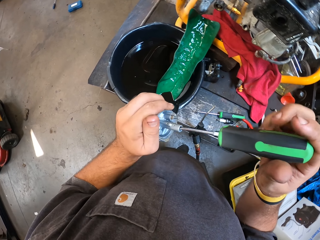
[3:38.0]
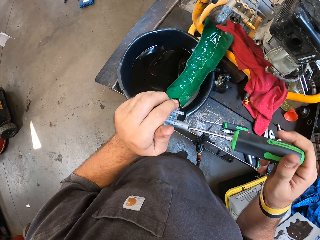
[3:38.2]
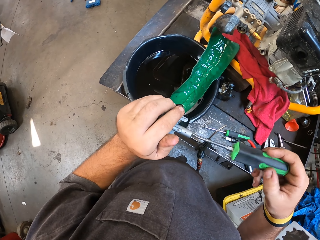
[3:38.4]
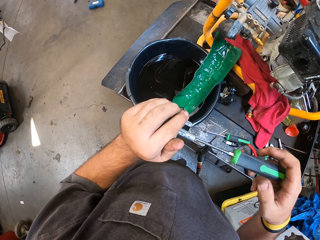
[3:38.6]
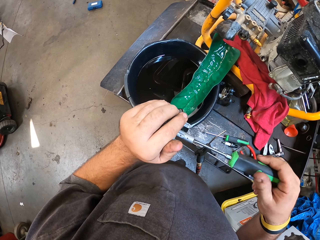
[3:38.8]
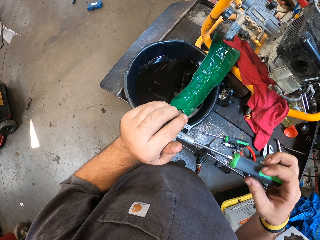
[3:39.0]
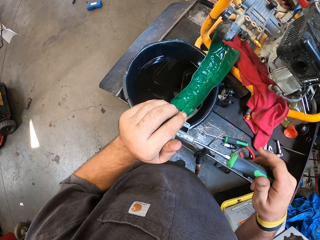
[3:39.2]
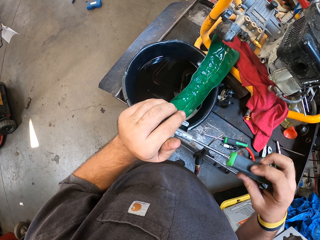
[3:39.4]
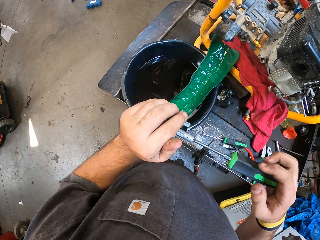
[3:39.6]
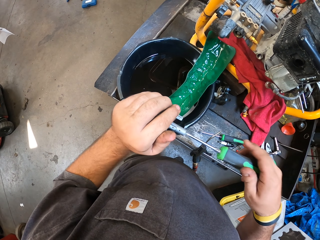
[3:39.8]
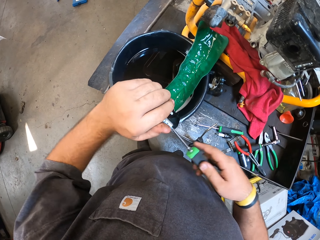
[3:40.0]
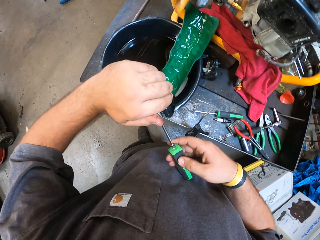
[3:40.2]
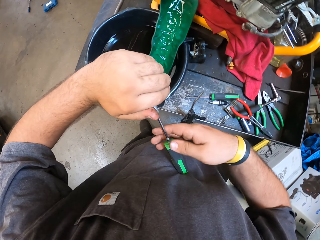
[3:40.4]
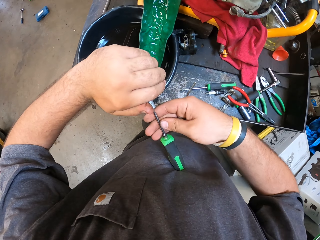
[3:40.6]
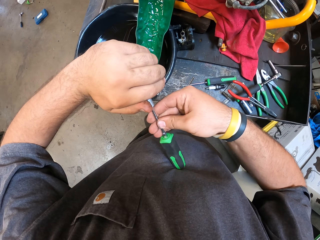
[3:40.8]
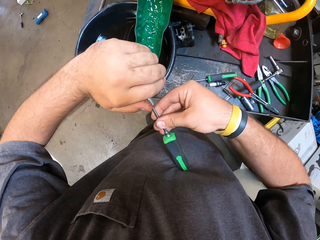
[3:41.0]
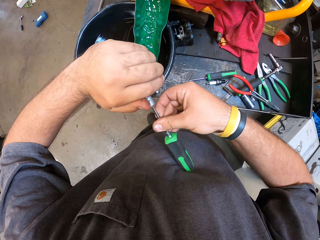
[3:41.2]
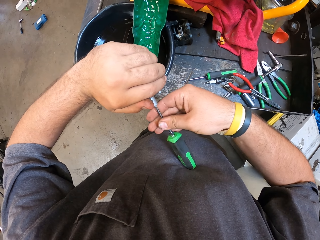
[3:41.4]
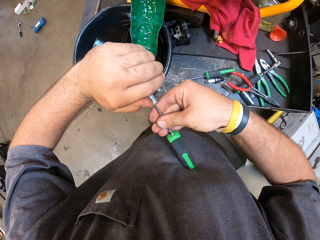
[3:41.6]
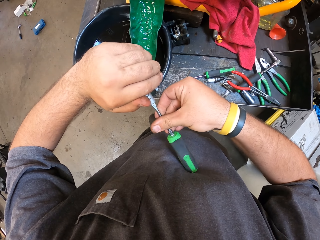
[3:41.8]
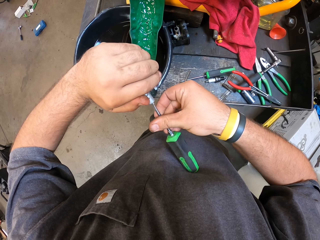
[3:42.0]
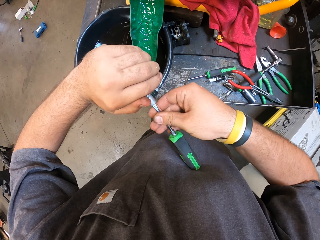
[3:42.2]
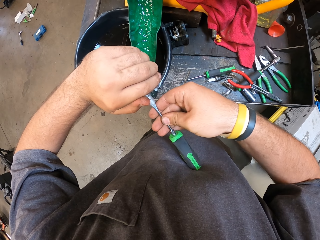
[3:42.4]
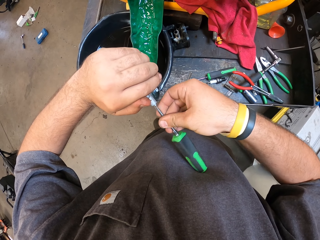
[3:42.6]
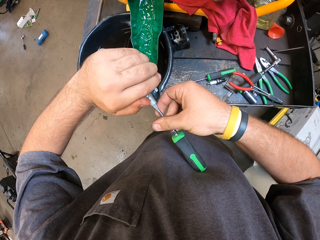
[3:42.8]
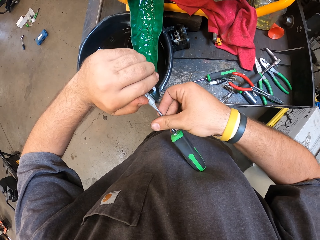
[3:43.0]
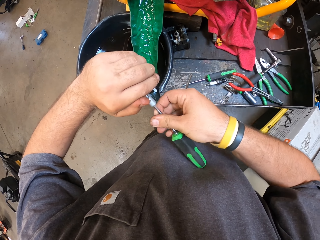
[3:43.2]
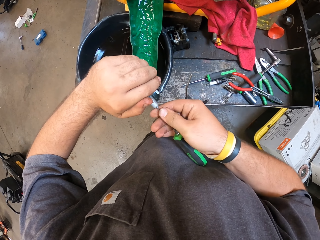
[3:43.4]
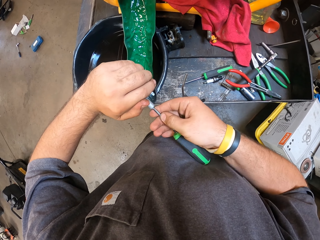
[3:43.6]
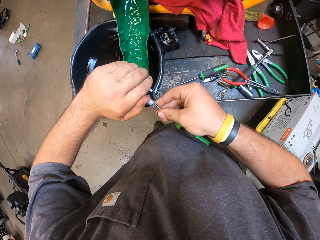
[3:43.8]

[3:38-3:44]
The camera wearer rotates the fuel filter. He removes screws from the fuel filter using the screwdriver. He holds the screwdriver with his stomach. He removes screws from the fuel filter using the screwdriver.

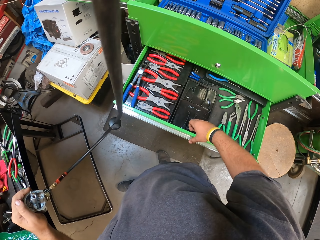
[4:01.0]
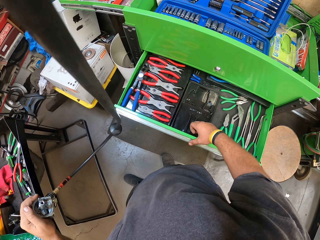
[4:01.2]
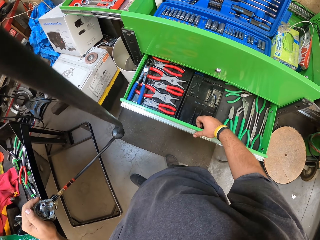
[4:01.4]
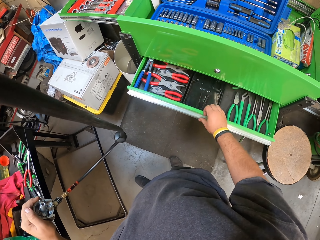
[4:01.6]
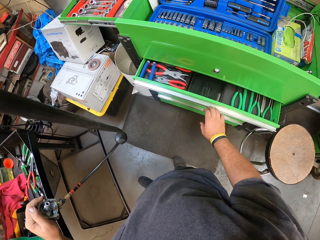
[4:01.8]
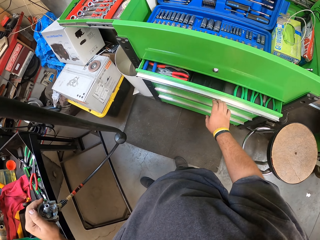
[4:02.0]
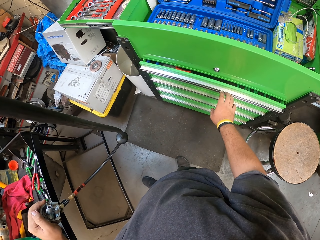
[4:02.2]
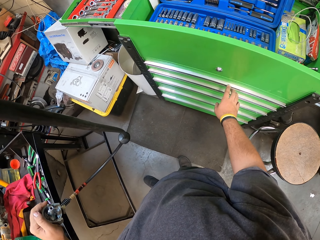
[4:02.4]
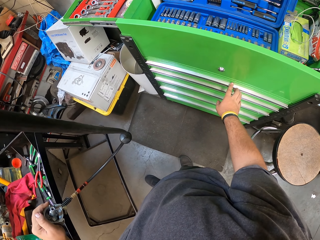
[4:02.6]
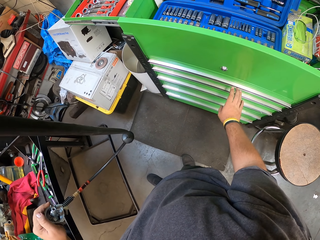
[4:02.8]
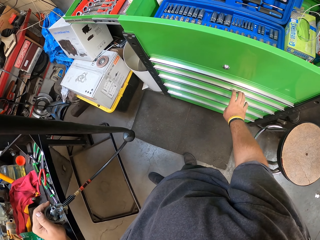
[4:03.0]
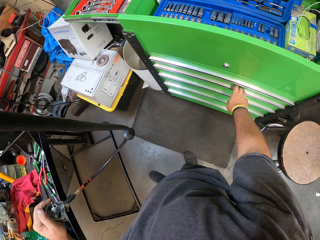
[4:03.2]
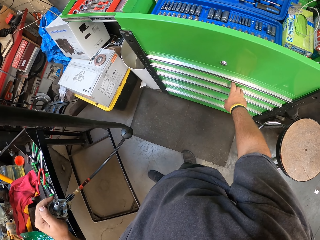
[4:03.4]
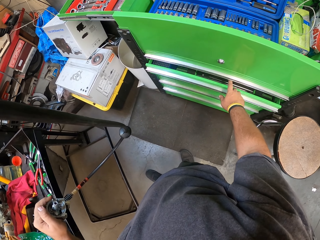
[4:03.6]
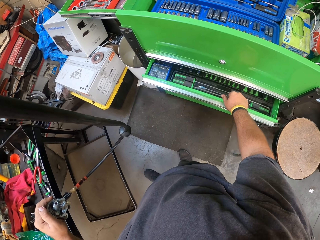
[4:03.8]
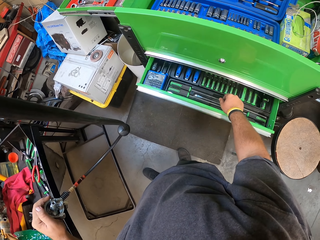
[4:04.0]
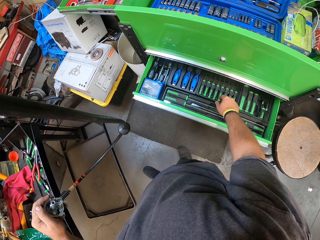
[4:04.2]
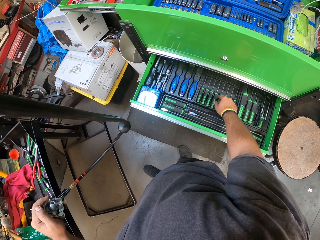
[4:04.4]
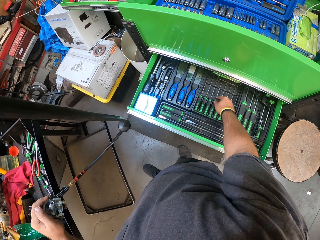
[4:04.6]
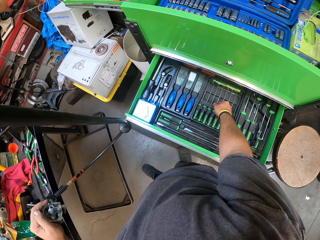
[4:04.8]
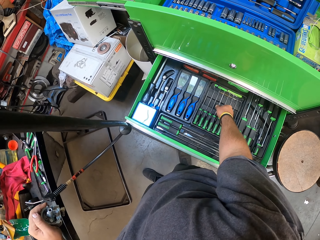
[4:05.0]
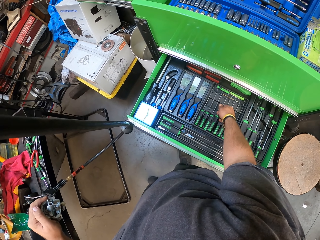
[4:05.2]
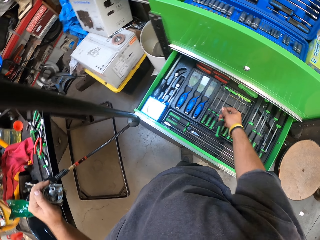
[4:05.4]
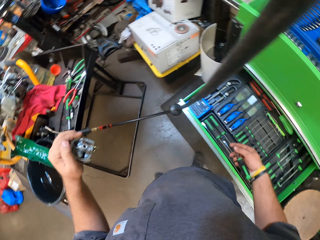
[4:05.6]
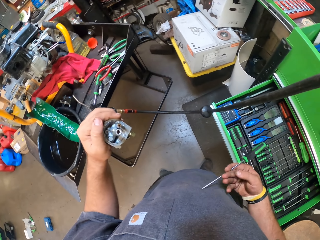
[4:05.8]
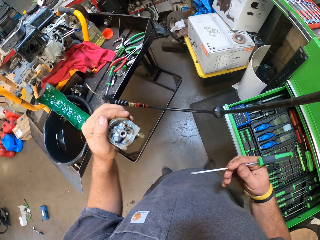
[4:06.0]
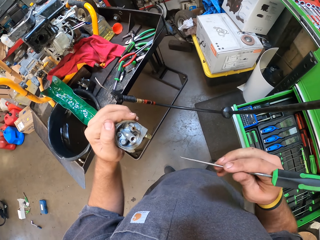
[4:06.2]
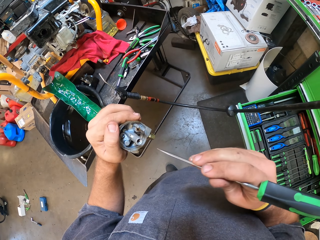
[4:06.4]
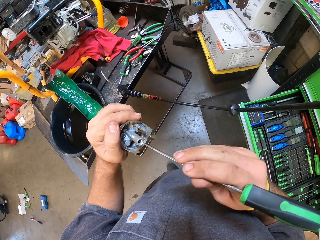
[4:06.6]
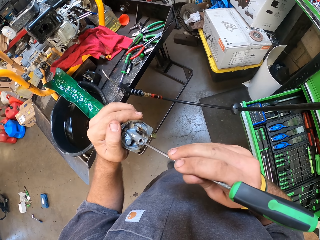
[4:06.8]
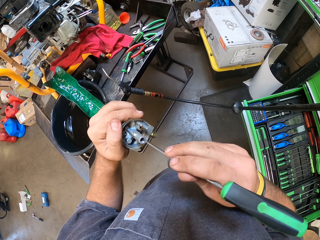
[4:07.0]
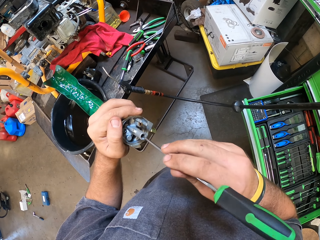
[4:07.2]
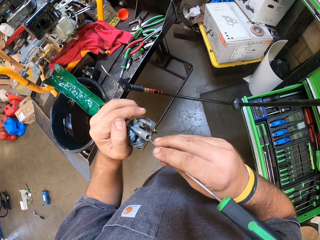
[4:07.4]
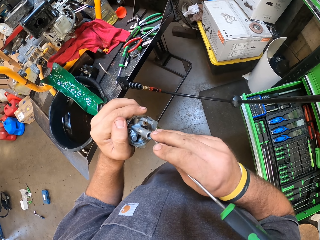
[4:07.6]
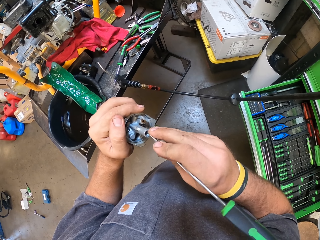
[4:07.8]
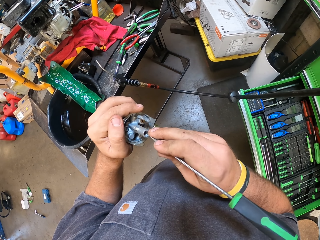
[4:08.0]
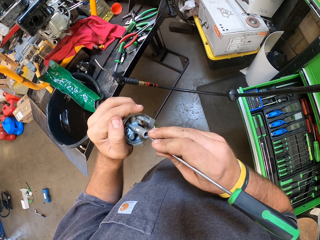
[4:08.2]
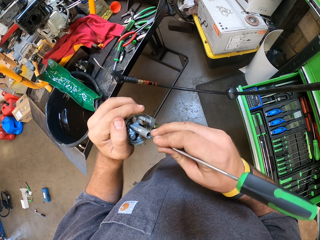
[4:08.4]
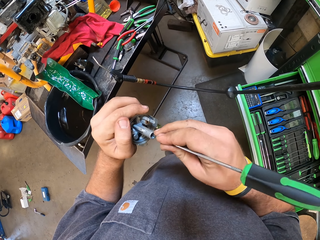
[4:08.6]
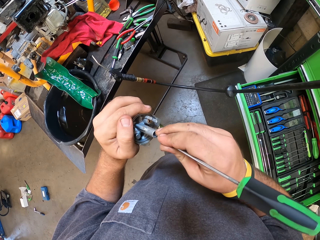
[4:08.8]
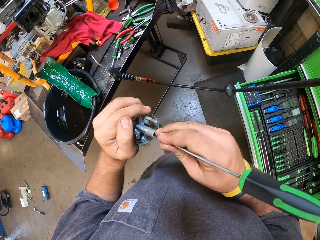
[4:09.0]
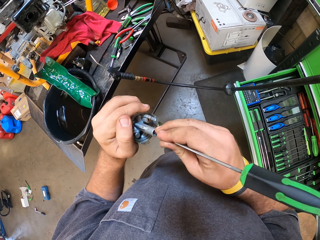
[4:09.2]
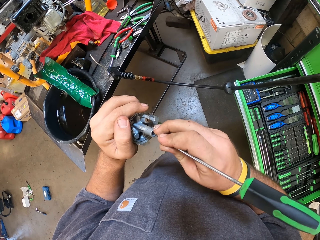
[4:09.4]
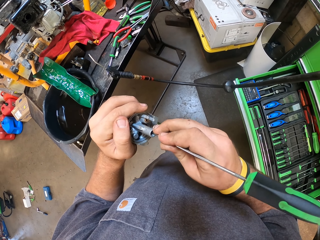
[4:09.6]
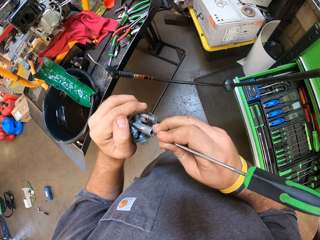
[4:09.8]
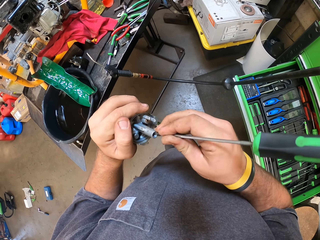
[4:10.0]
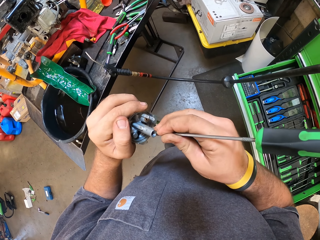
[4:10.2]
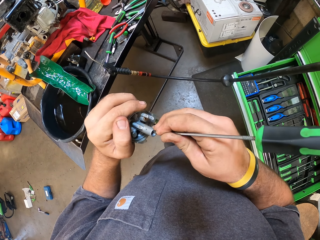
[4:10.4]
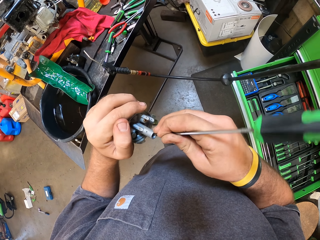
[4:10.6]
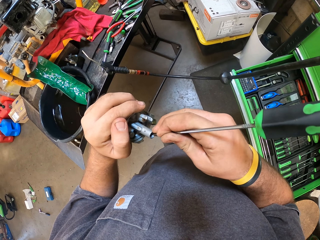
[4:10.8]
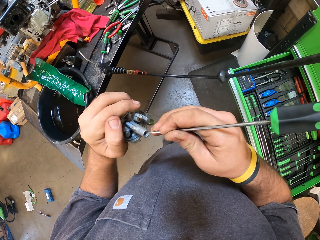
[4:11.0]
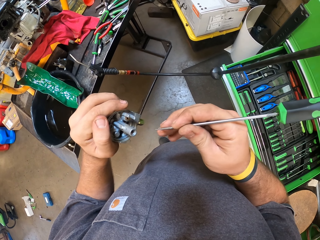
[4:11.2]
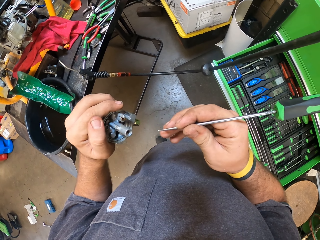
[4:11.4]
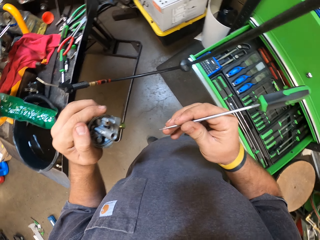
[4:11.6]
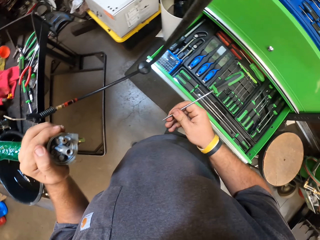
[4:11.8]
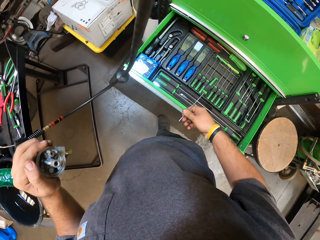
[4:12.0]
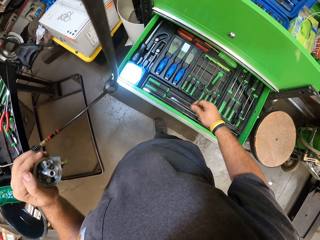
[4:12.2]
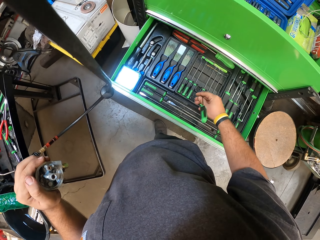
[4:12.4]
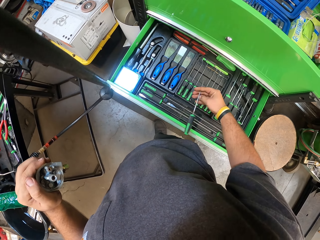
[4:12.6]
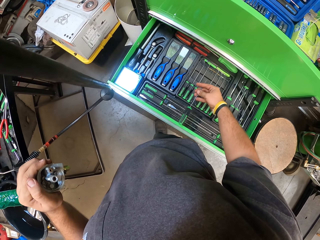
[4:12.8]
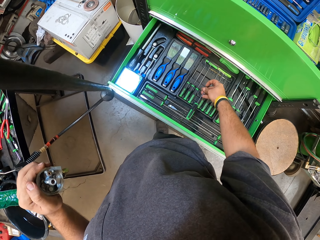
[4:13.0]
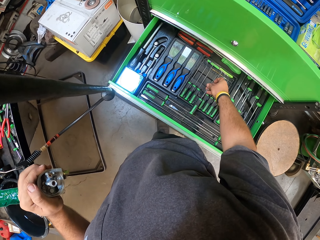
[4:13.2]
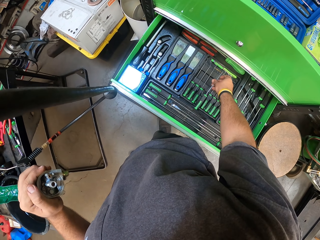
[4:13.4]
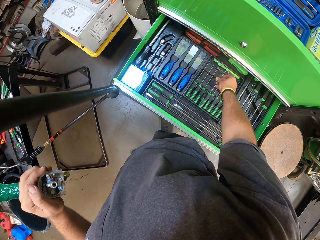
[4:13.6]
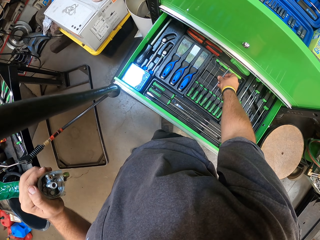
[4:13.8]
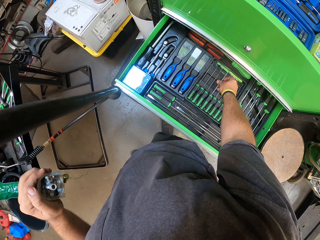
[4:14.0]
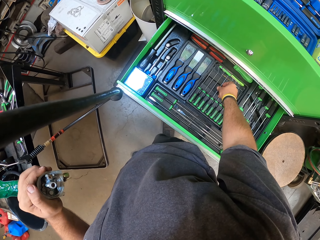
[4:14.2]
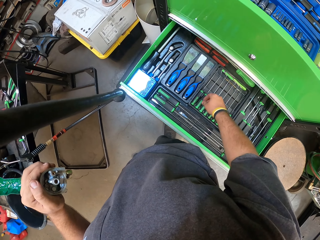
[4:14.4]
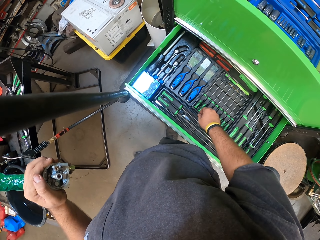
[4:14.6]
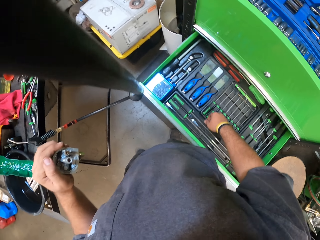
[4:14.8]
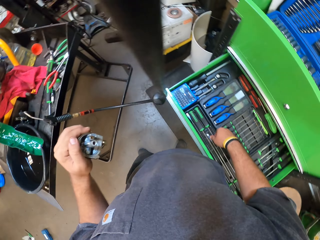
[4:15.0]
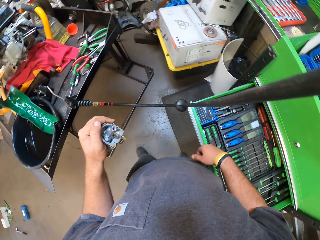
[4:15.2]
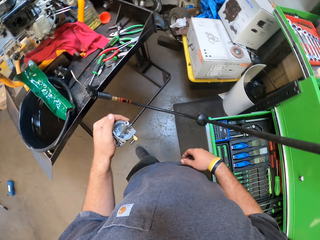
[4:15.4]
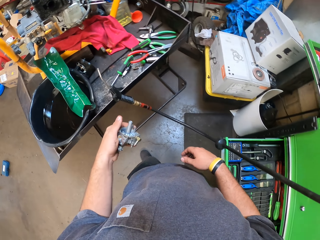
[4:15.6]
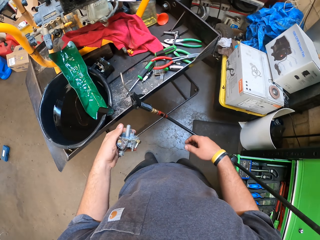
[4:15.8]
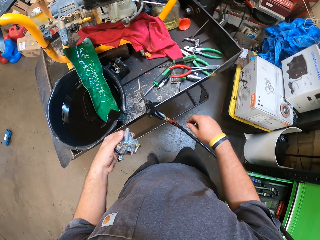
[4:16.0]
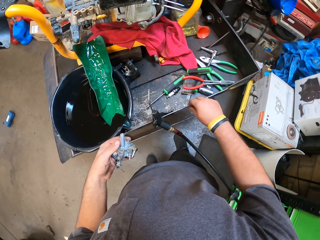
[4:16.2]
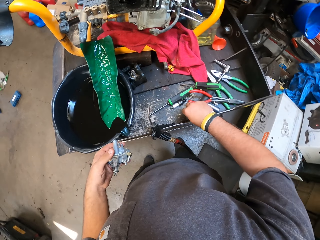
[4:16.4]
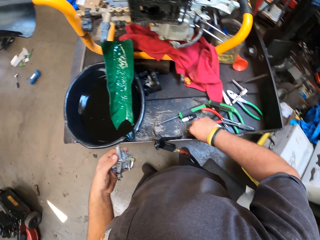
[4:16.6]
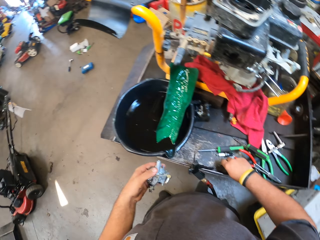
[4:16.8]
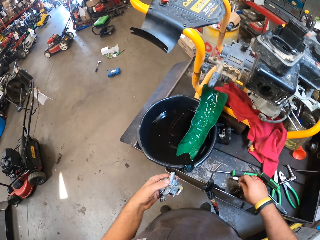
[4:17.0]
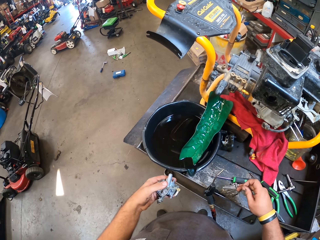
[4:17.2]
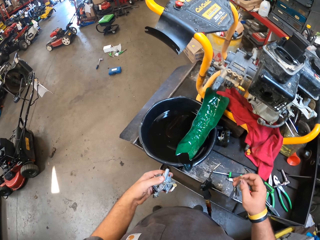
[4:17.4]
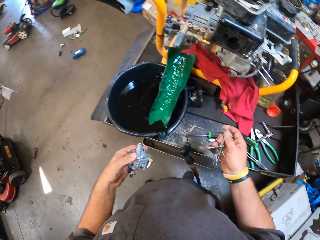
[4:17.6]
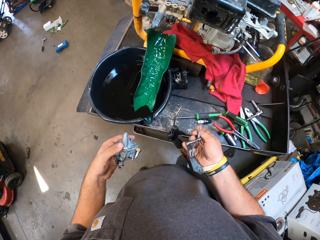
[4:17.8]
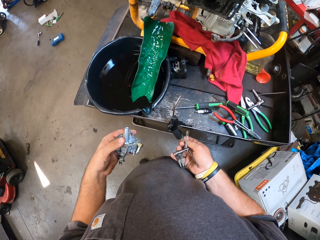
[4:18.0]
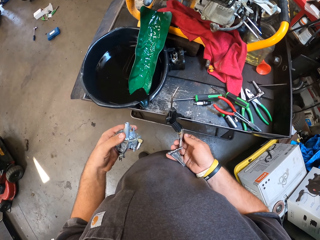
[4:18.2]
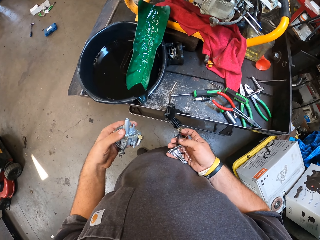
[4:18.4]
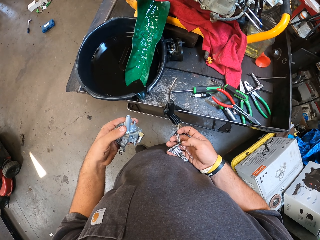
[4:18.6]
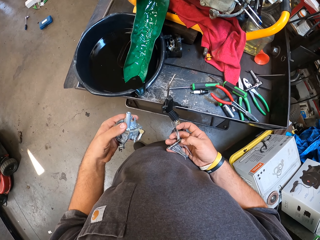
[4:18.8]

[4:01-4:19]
The camera wearer closes the tools drawer. He touches the drawer. He opens another tools drawer. He picks up the screwdriver from the drawer. He moves the screwdriver towards the fuel filter. He removes screws from the fuel filter using the screwdriver. He removes the screwdriver from the fuel filter. He moves his hand towards the drawer. He places the screwdriver in the drawer. He removes his hand from the drawer. He walks around the workshop. He stretches his hand towards the table. He picks up the pins from the work table. He stares at the pins in his hand.
